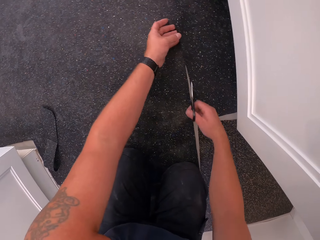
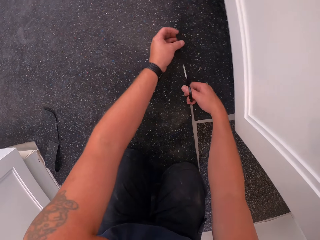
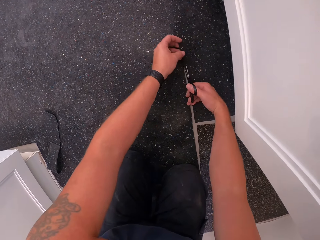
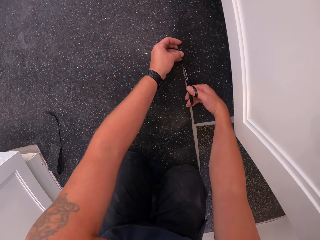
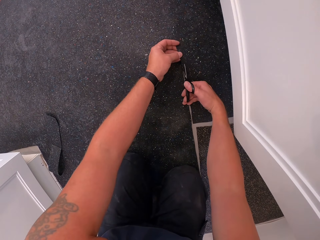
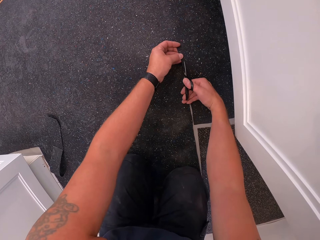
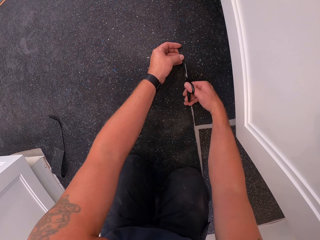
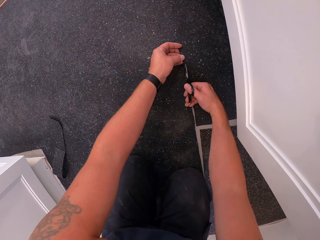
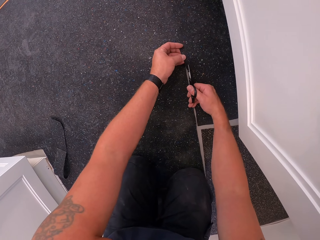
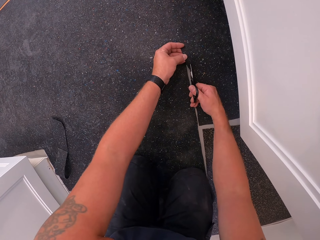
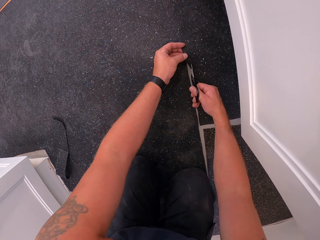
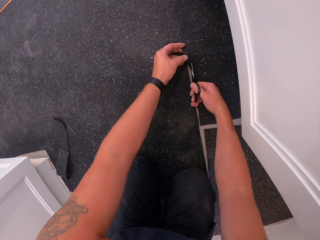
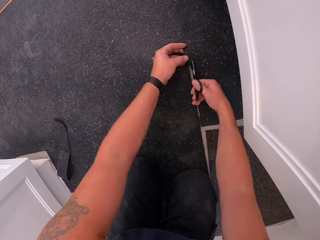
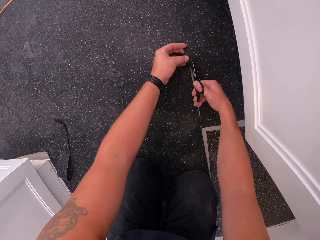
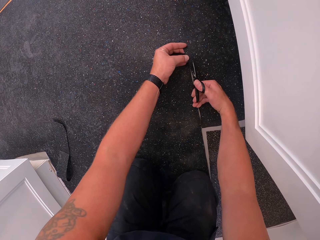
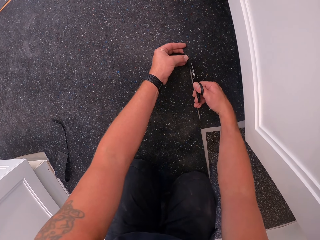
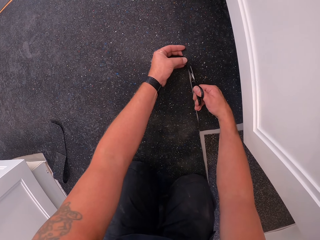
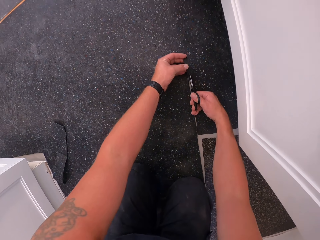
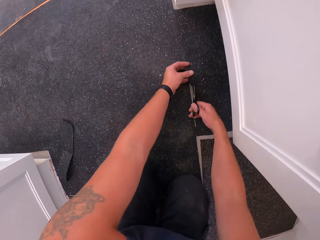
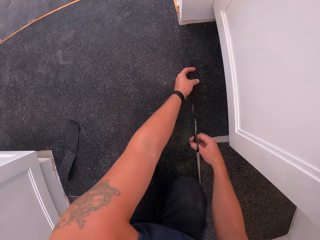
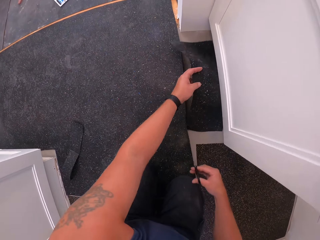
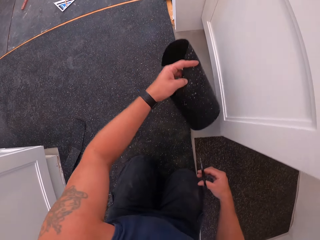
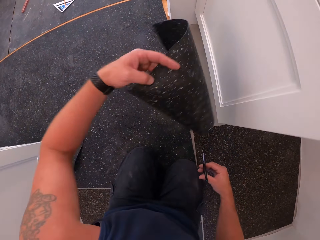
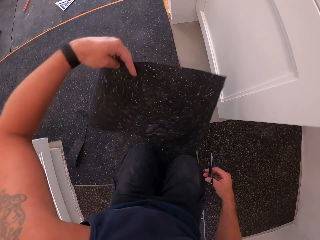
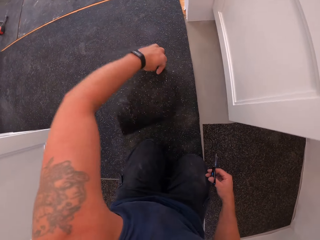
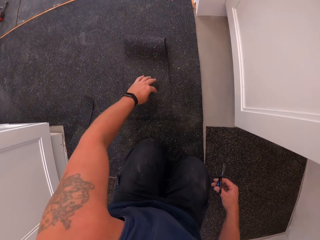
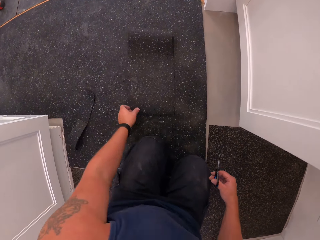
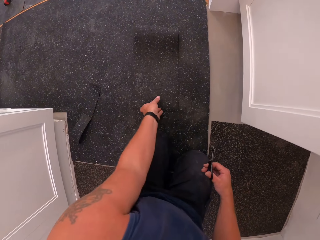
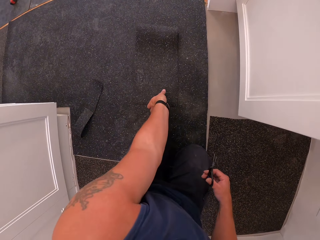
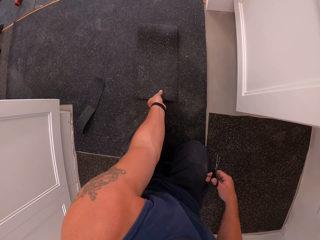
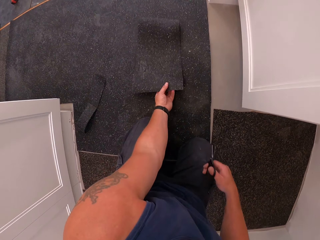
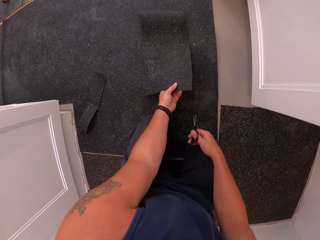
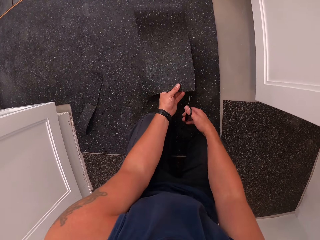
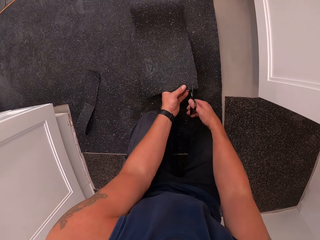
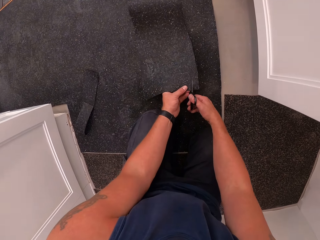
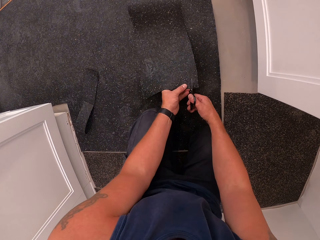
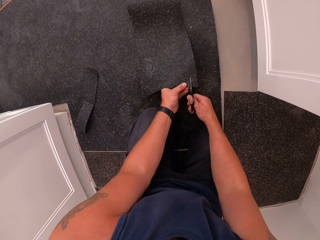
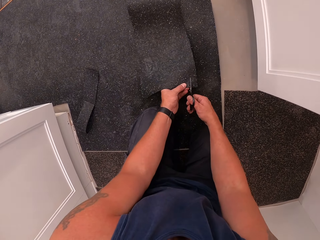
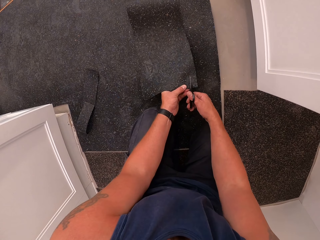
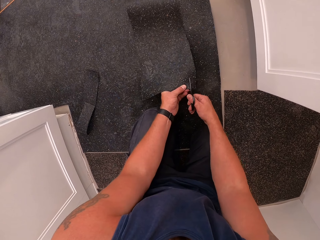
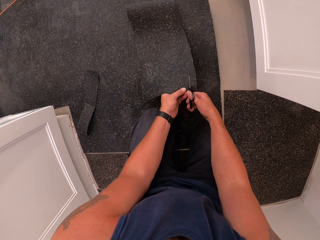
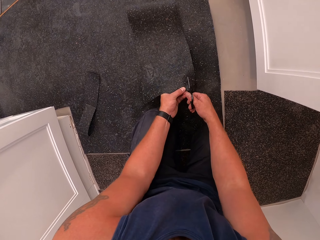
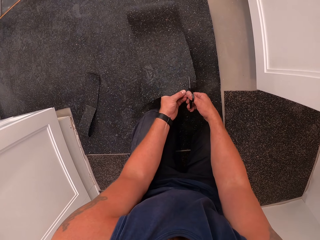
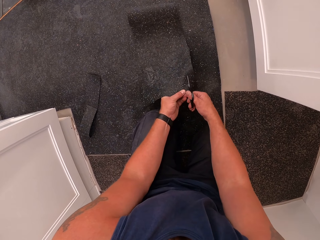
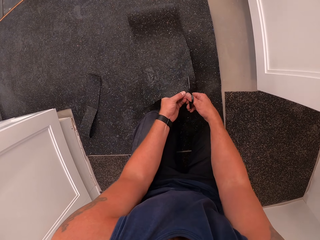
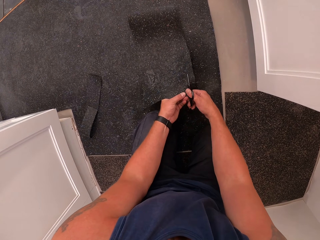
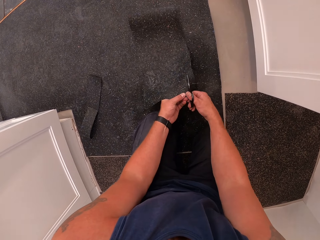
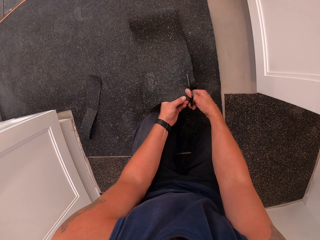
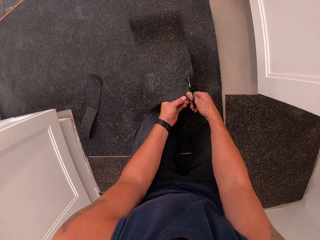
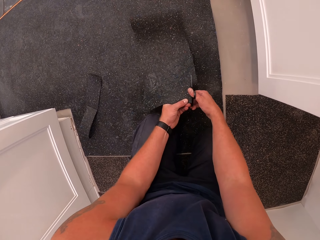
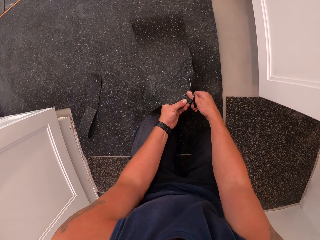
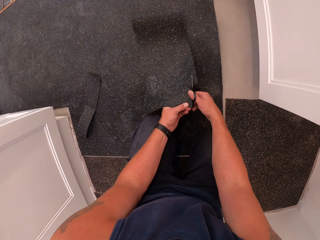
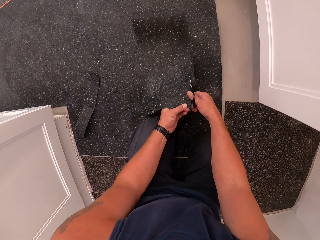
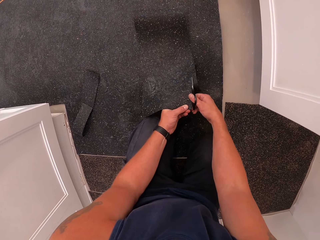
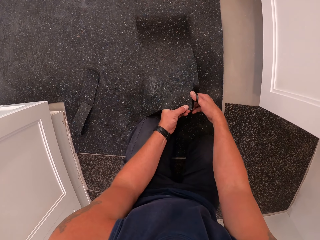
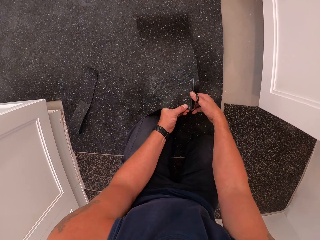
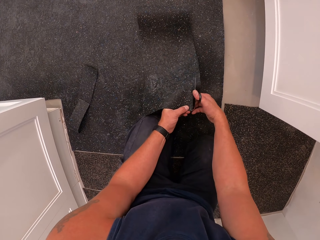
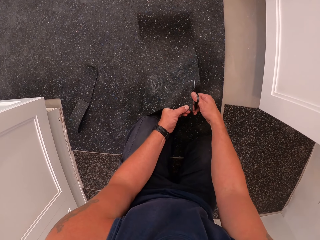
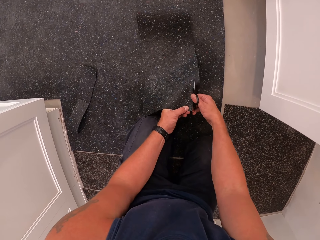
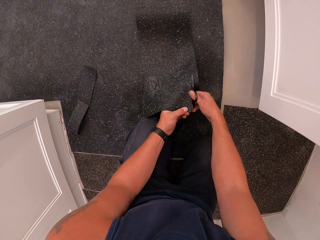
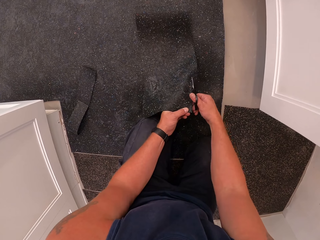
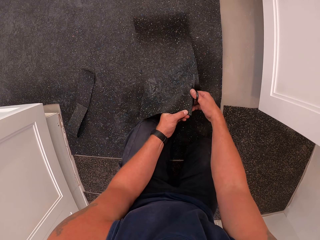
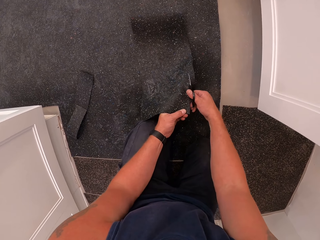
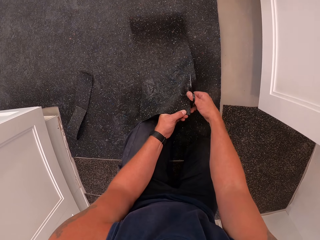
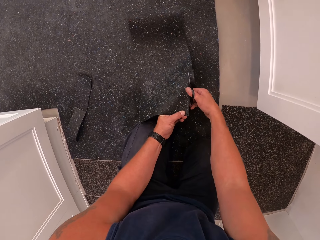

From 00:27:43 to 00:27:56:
The camera wearer trims the floor cover with the pair of scissors. They pick up the floor cover from the floor with the right hand. They turn the rug. They drop the floor cover on the floor. They pick up the floor cover on the floor with the right hand. They trim the floor cover with the pair of scissors. A man walks past the camera wearer.

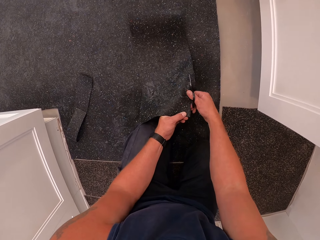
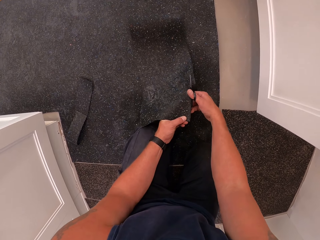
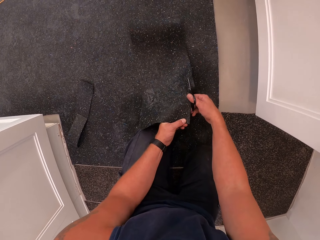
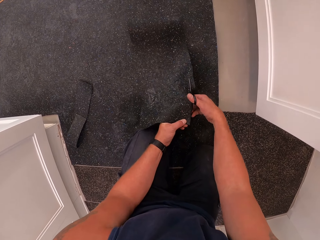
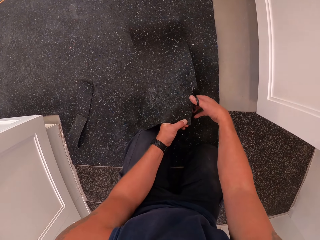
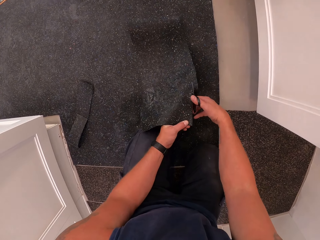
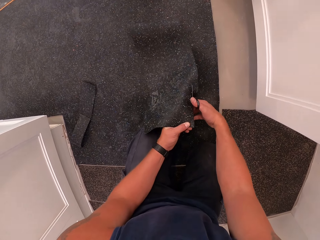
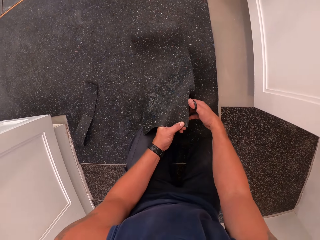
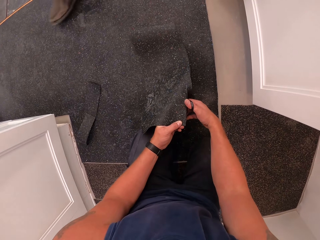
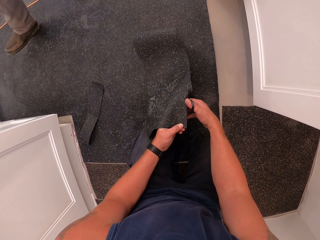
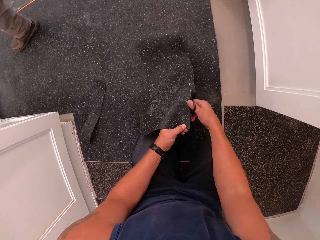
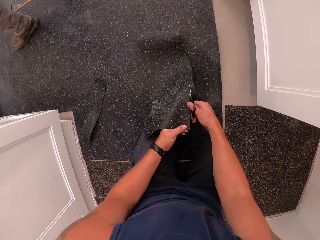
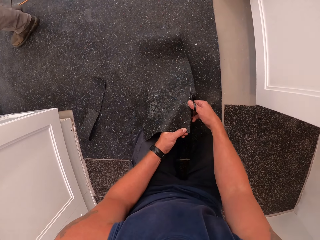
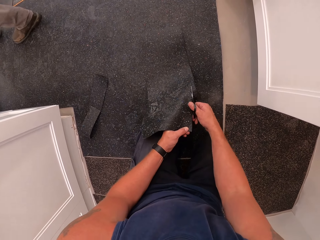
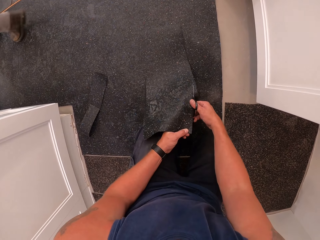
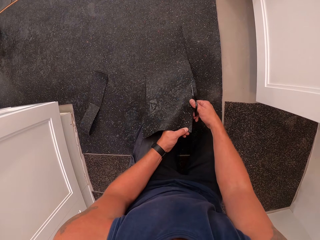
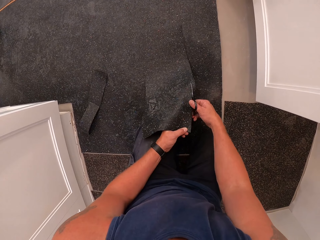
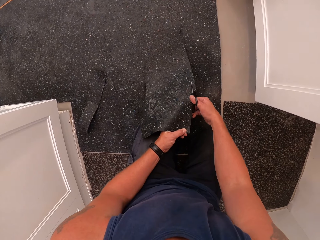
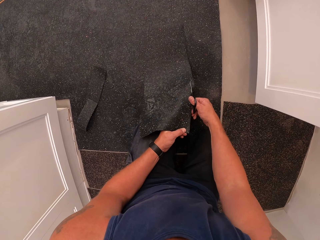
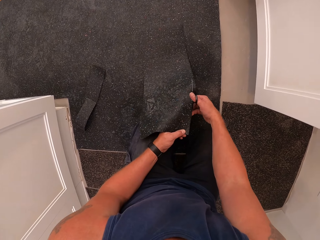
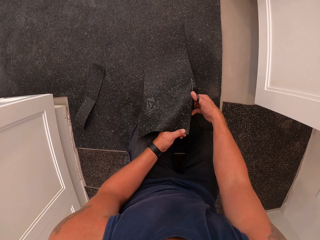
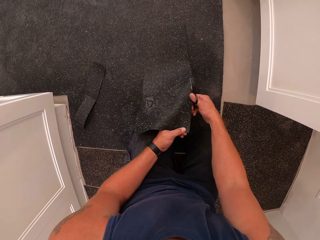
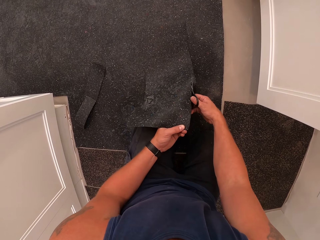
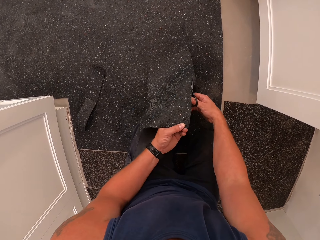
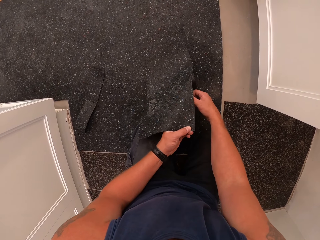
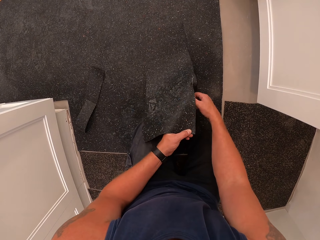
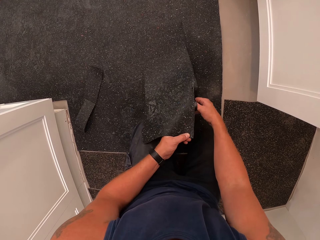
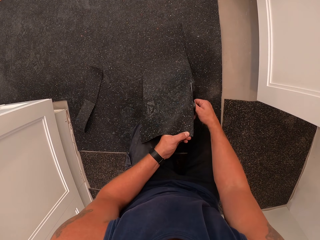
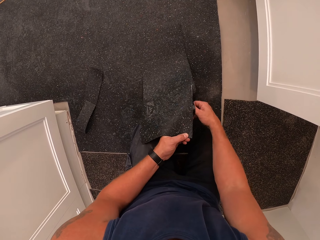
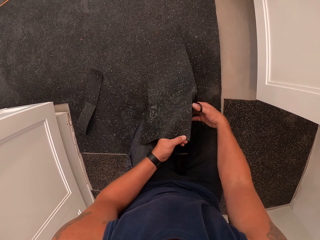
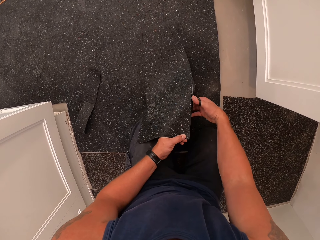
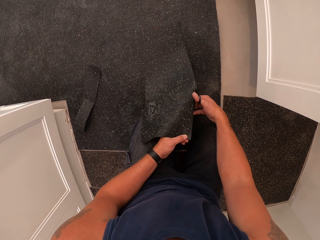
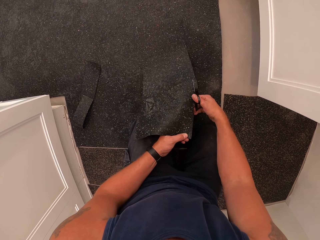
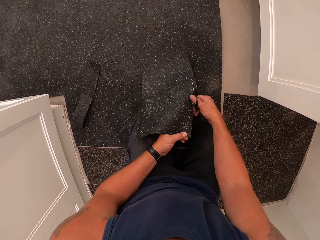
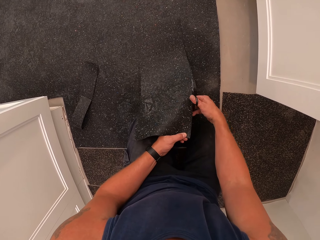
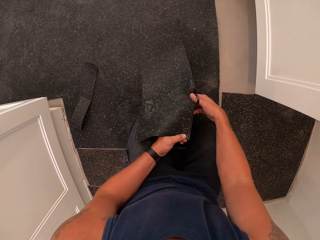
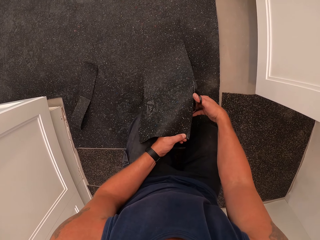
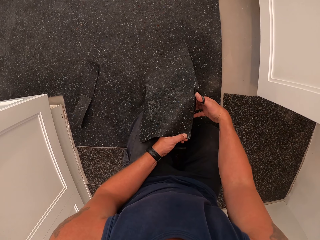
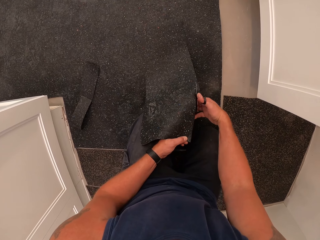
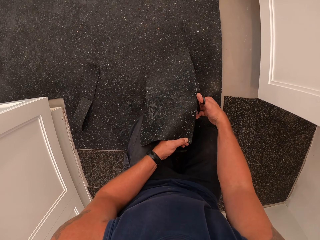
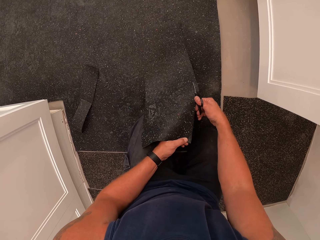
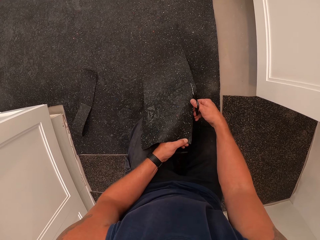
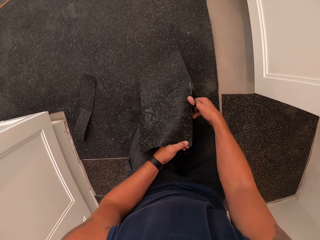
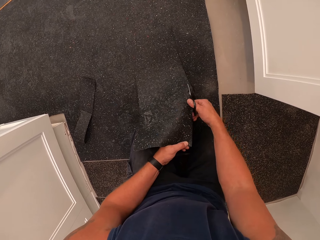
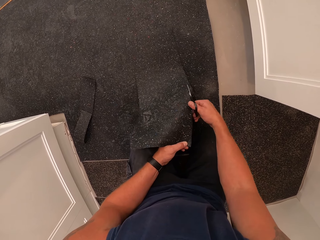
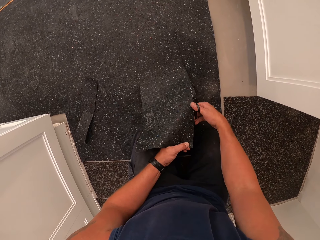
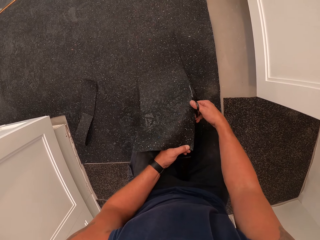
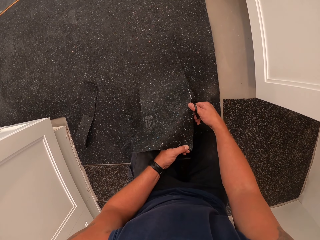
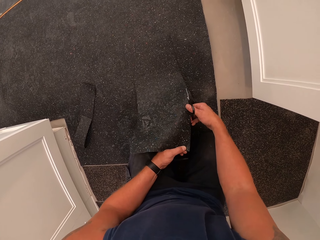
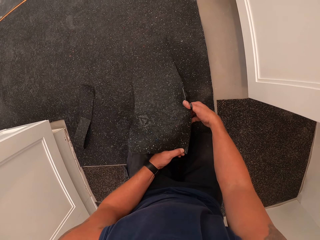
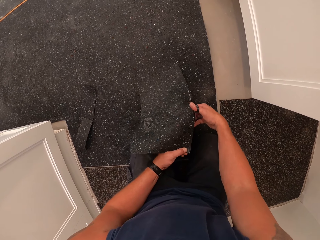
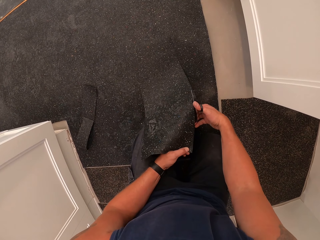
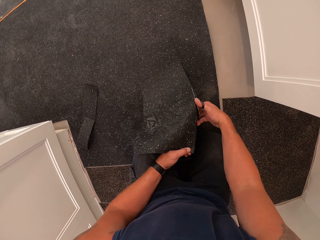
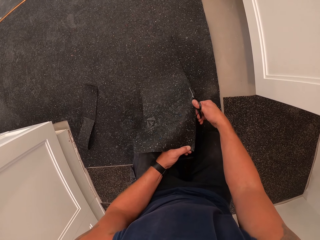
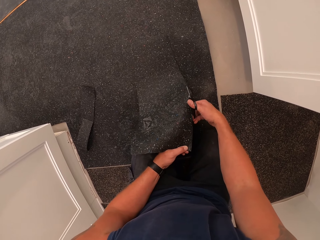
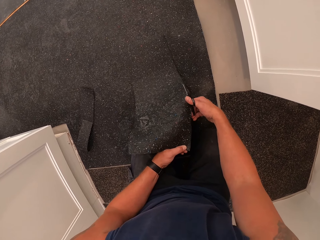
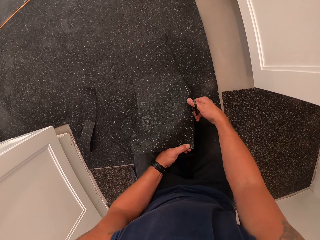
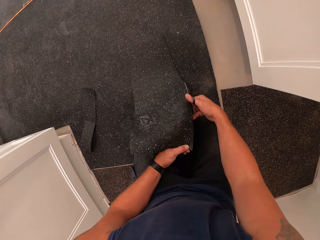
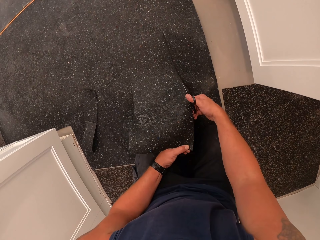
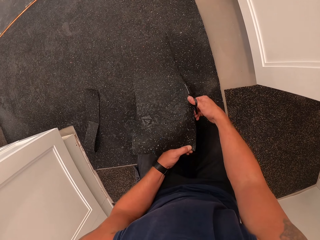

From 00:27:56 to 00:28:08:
A man walks past the camera wearer.
